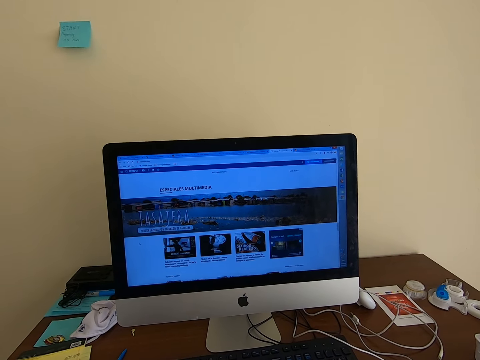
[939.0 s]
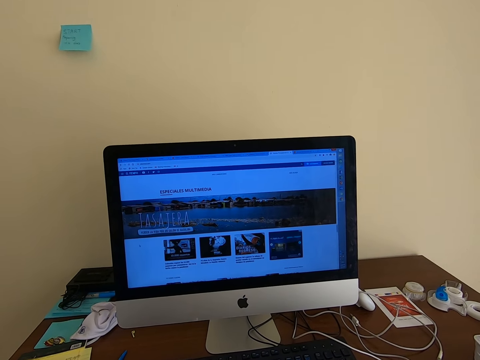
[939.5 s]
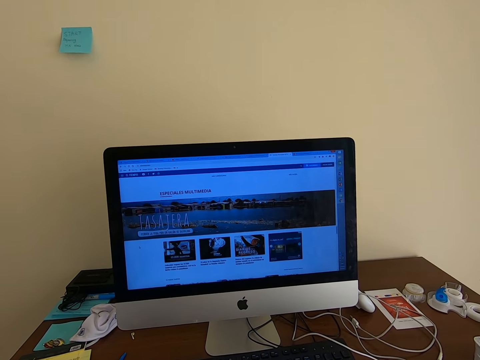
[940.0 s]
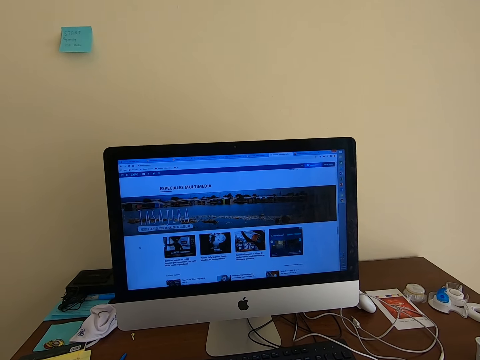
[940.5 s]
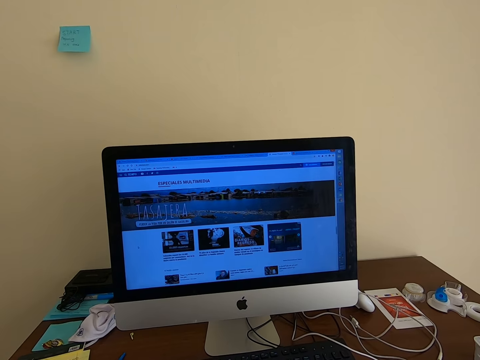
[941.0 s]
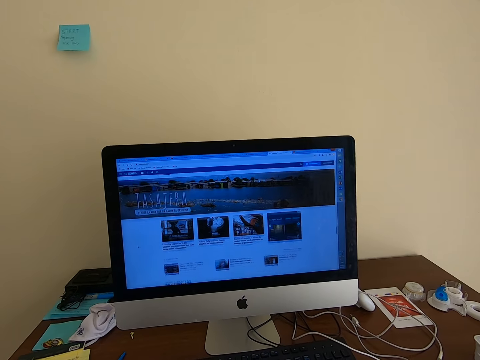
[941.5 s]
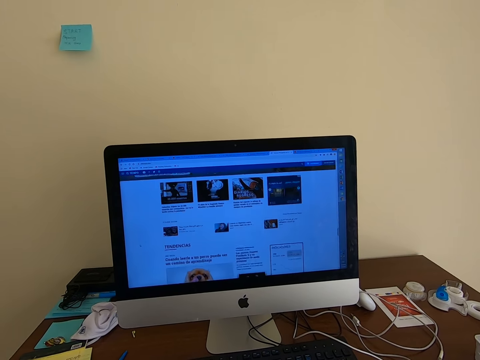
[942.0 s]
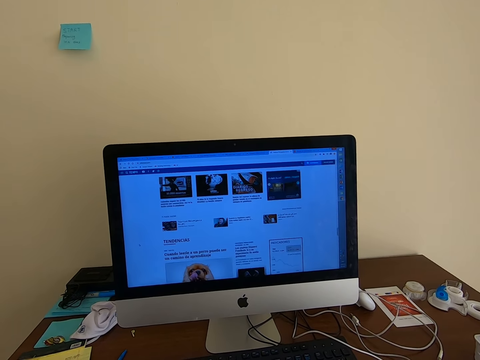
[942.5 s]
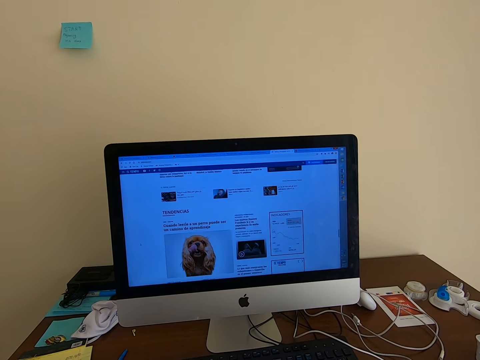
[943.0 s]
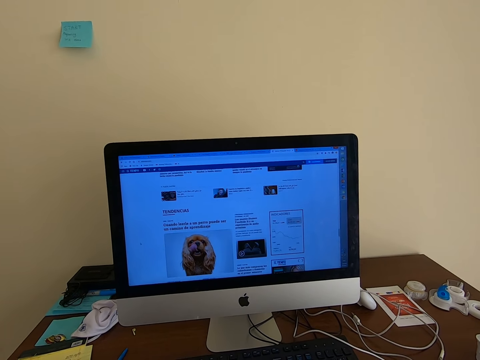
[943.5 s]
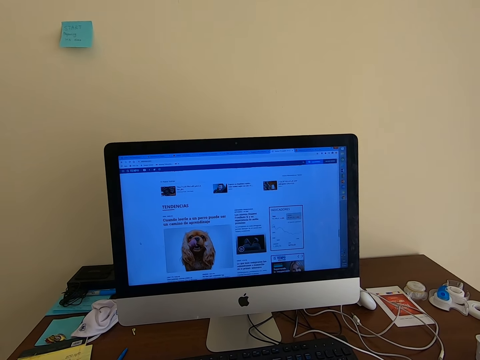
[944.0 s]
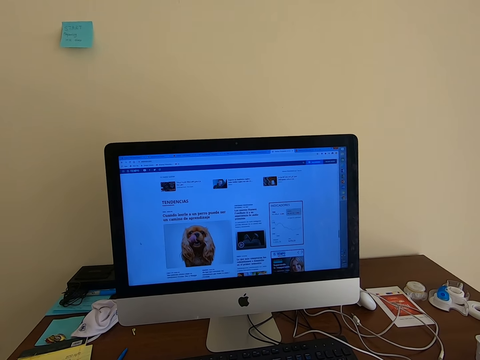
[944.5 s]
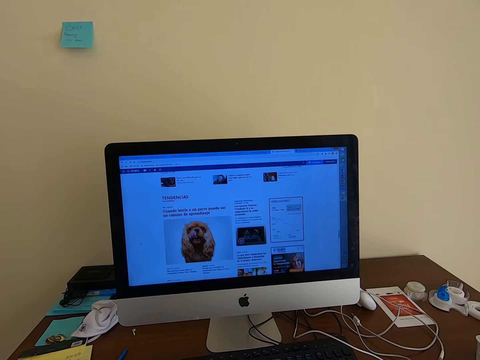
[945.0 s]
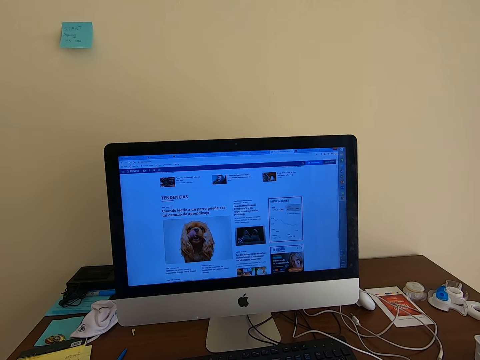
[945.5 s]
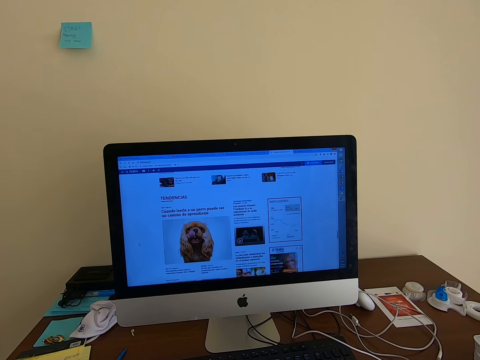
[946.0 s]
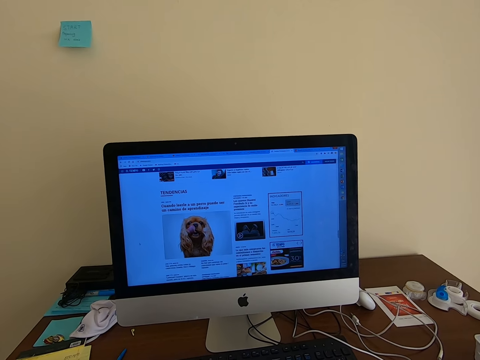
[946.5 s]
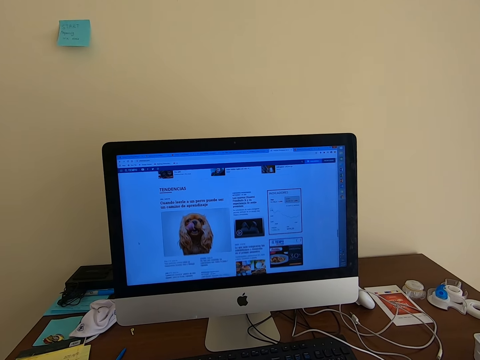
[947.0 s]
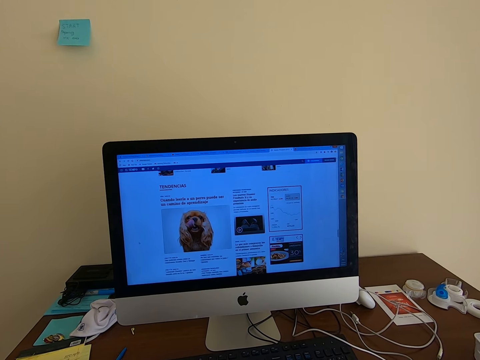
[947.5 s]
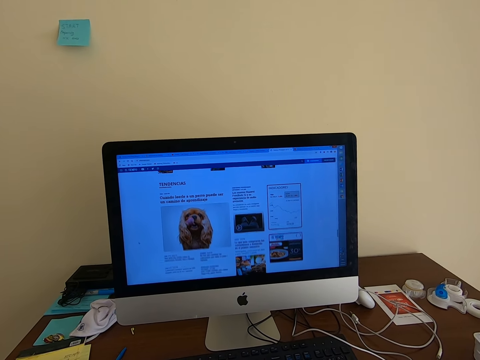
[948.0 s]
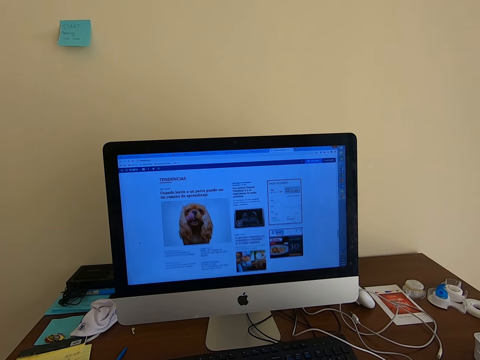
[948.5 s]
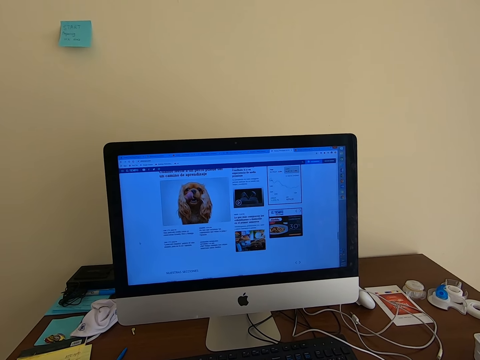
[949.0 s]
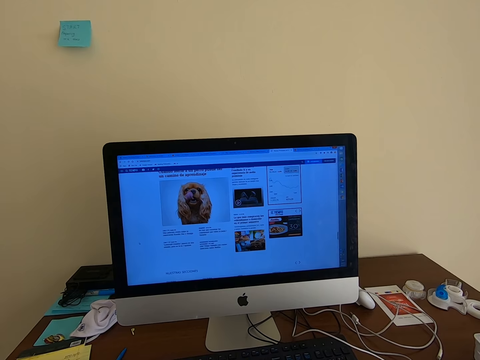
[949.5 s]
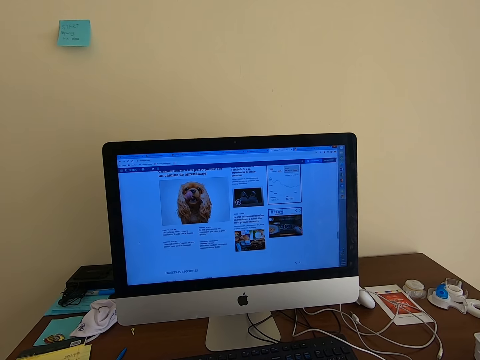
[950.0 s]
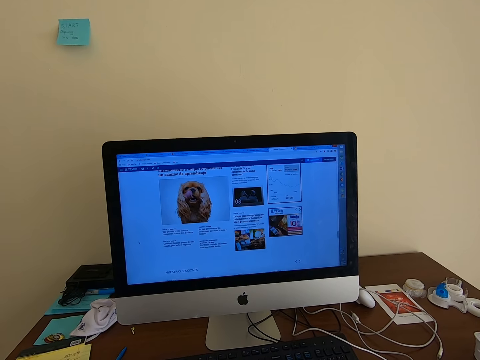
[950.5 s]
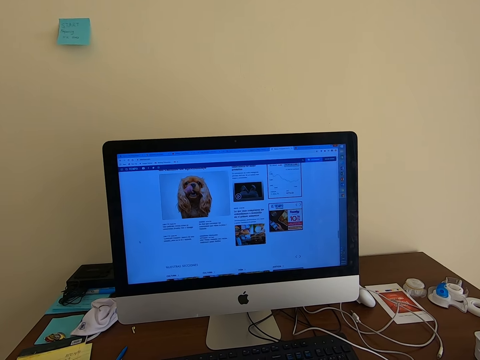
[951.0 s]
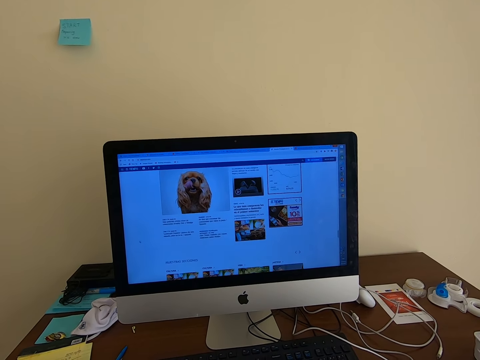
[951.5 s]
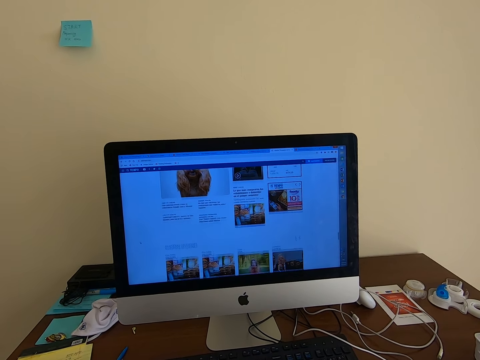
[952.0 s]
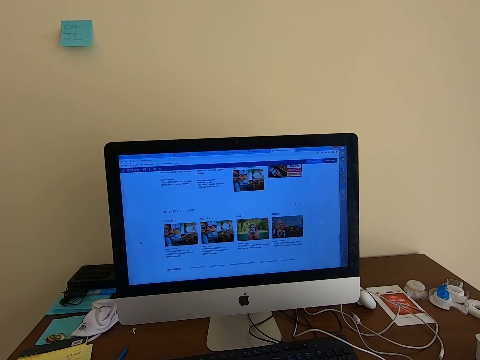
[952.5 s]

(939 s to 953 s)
The camera wearer reads on the computer. They scroll with the keyboard mouse.

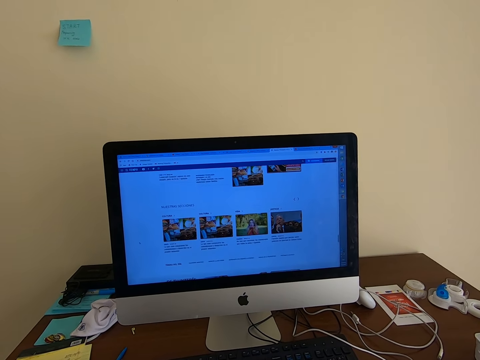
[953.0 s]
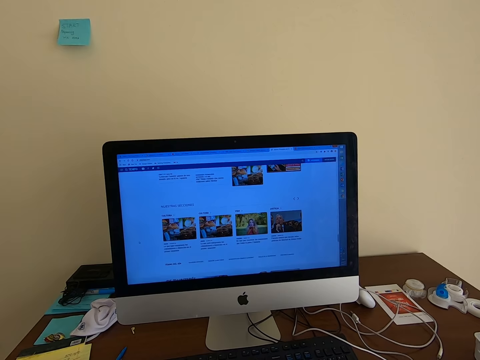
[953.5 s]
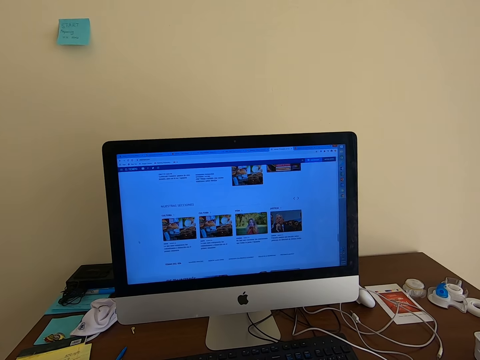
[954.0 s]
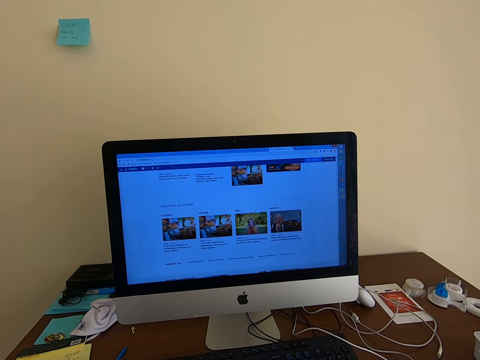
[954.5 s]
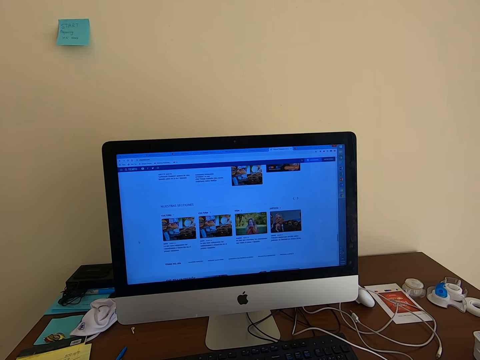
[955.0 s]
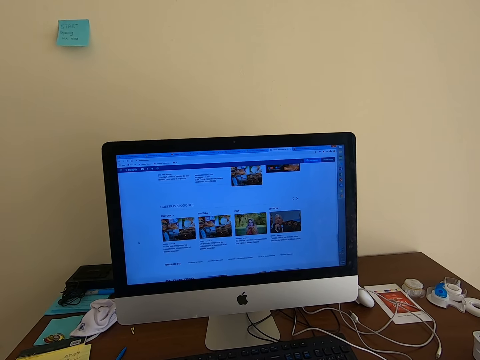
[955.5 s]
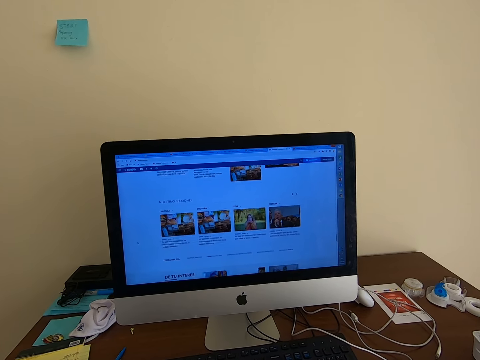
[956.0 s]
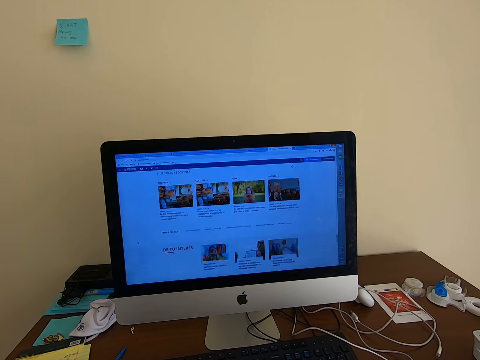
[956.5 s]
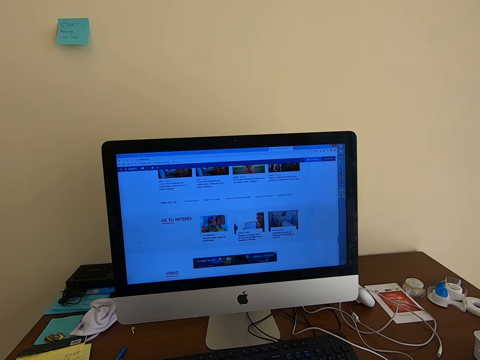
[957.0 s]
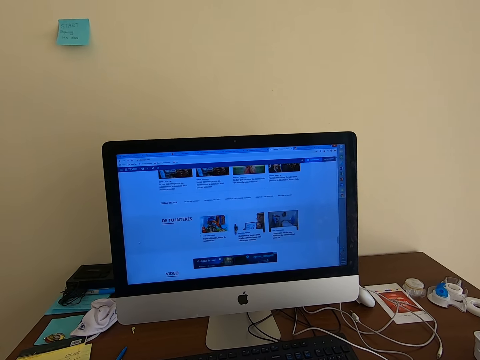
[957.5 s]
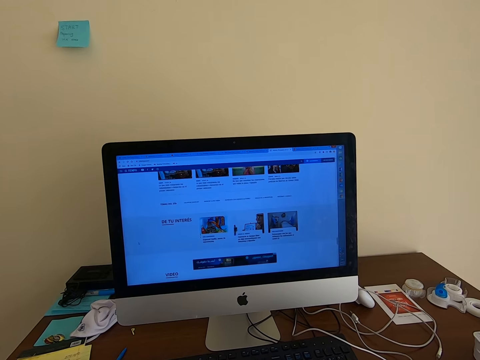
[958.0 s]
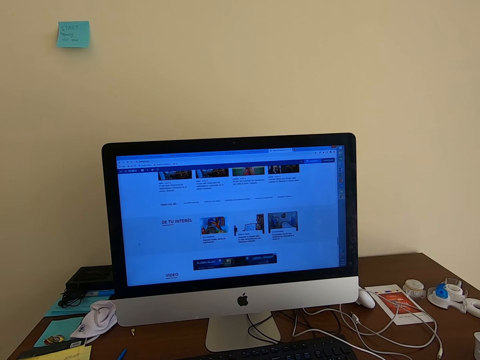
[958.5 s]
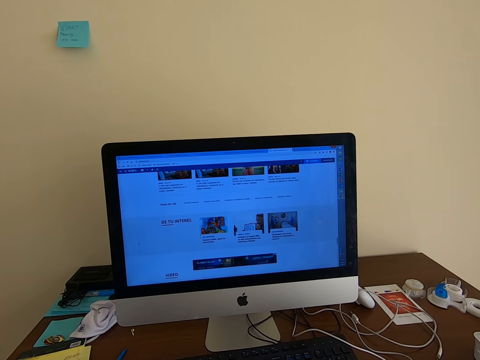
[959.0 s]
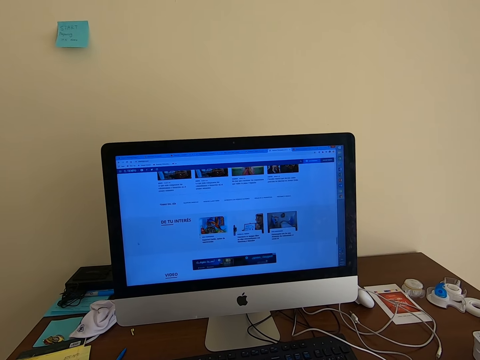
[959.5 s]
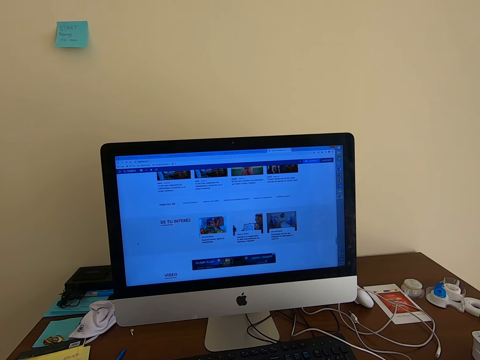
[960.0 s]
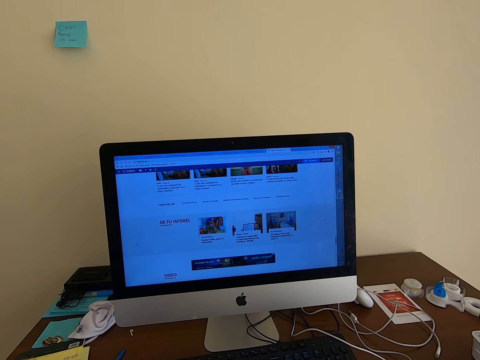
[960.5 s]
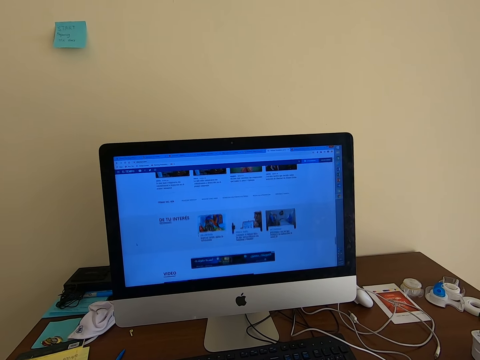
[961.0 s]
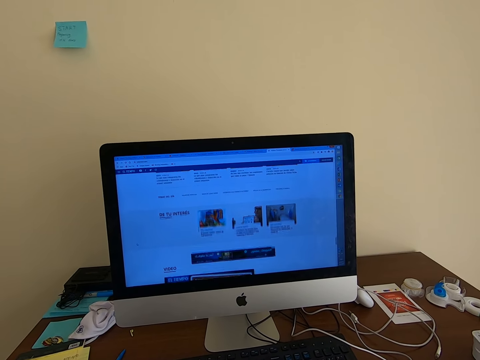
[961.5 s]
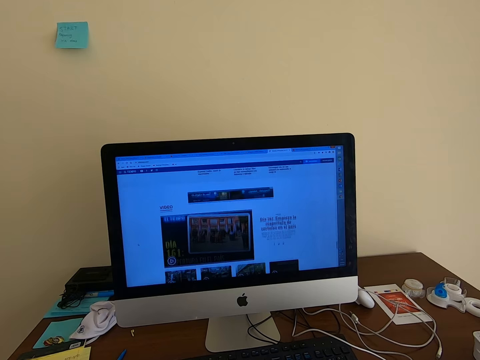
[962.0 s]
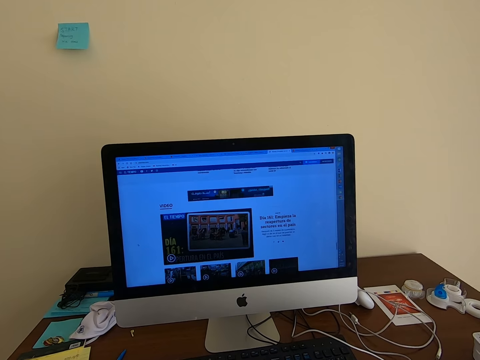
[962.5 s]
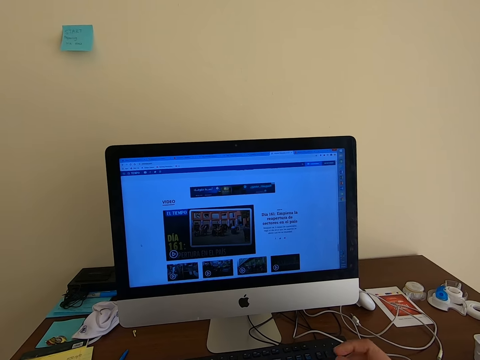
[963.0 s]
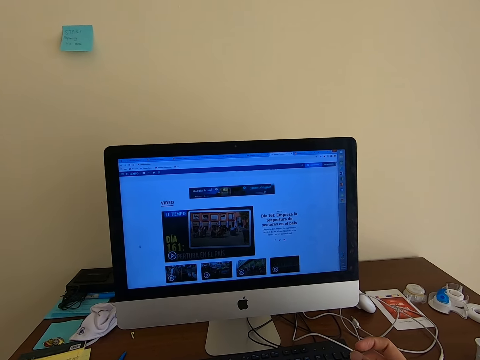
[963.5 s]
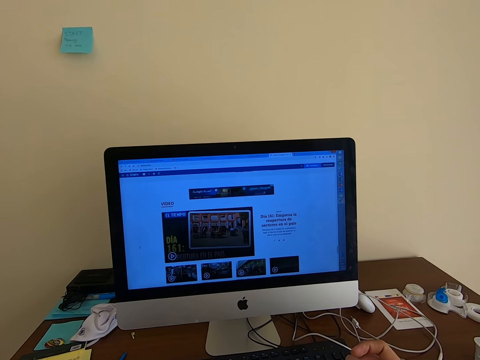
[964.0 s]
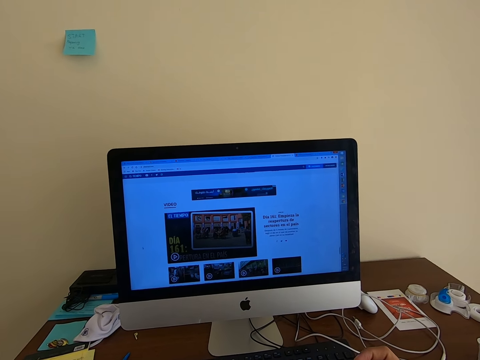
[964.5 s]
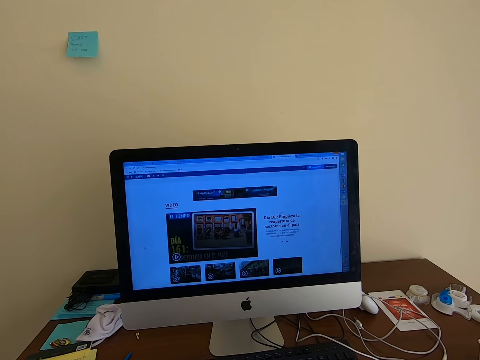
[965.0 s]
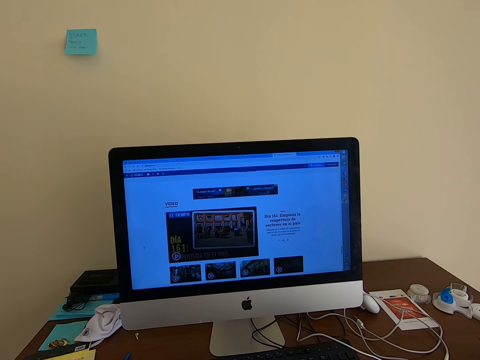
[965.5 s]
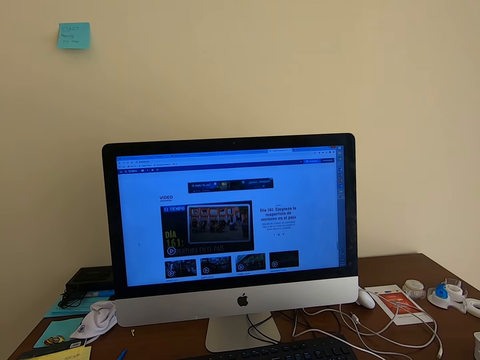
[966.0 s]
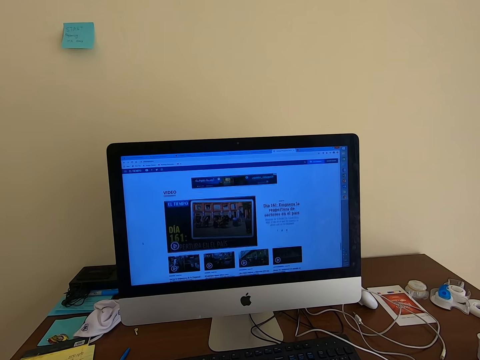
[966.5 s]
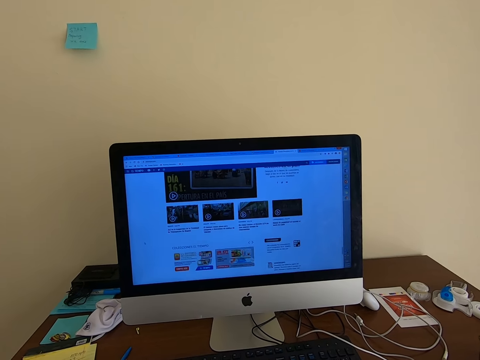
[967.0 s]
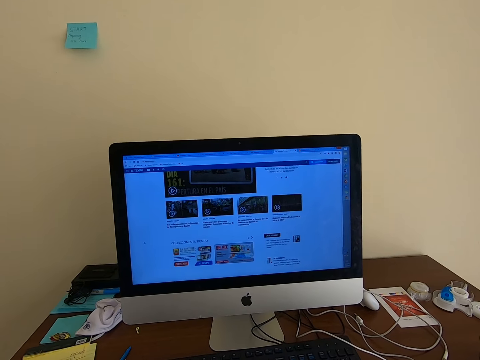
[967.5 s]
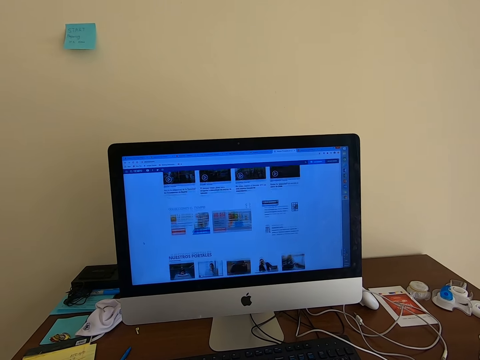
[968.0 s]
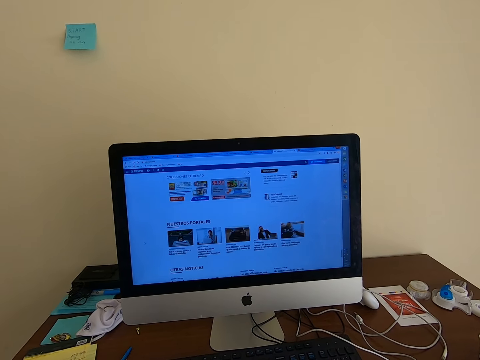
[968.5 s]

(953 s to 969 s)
The camera wearer reads on the computer. They scroll with the keyboard mouse. They read on the computer. They scroll with the keyboard mouse. They move the hand. They read on the computer. They scroll with the keyboard mouse.
